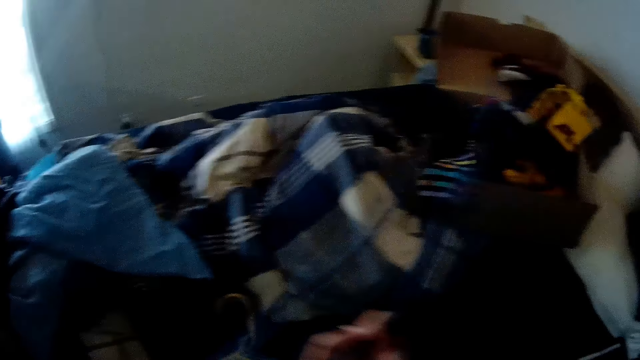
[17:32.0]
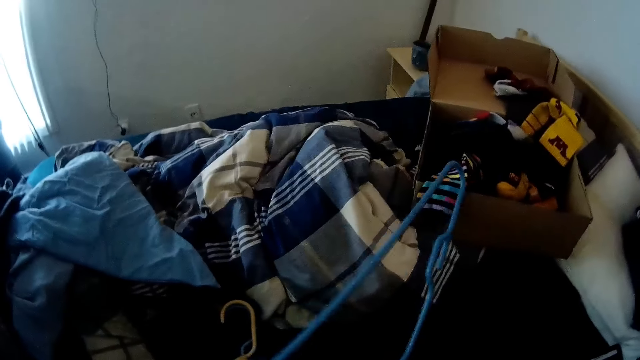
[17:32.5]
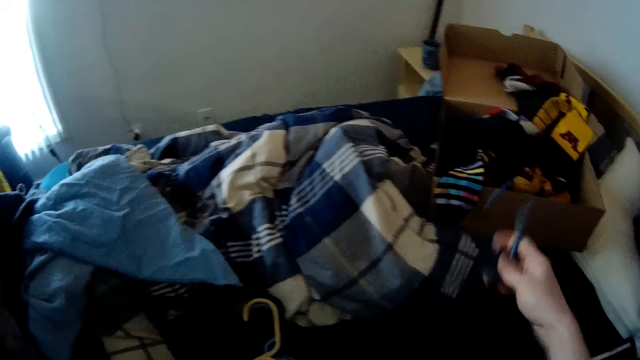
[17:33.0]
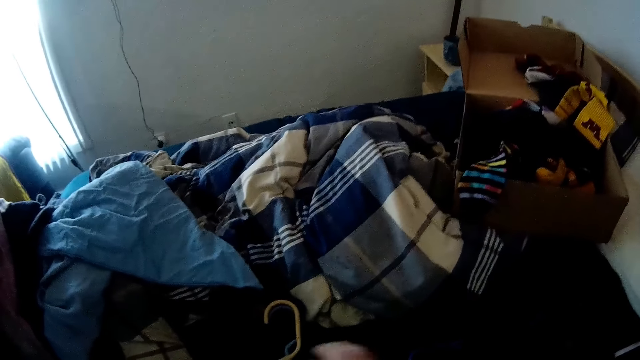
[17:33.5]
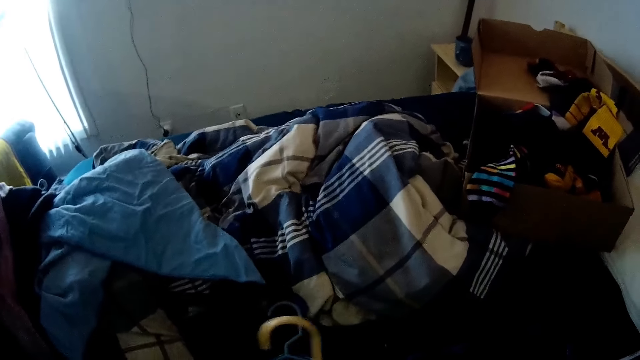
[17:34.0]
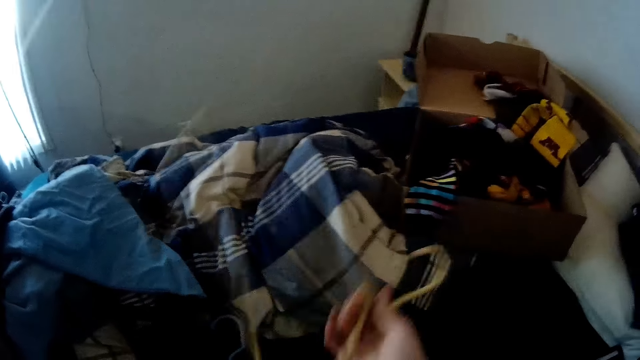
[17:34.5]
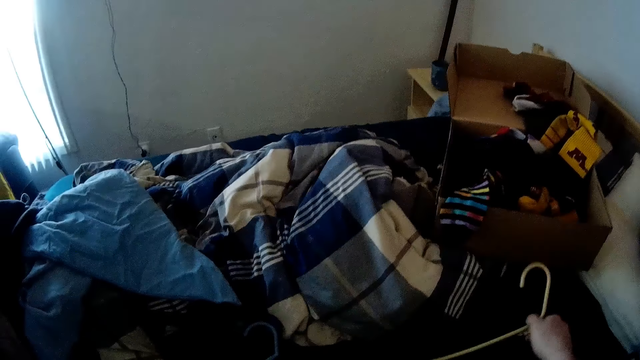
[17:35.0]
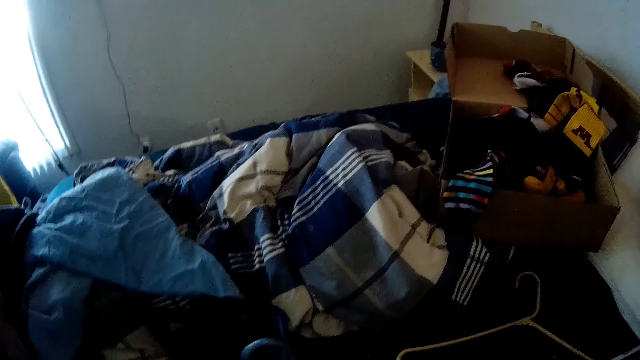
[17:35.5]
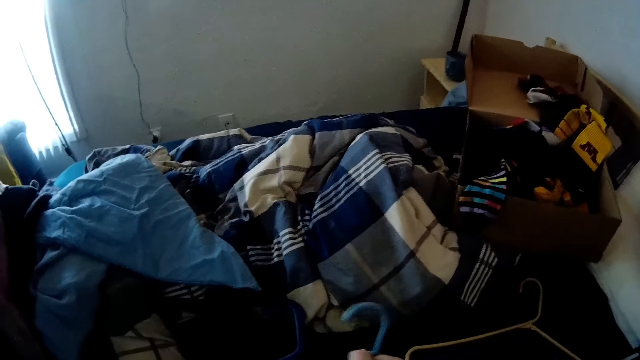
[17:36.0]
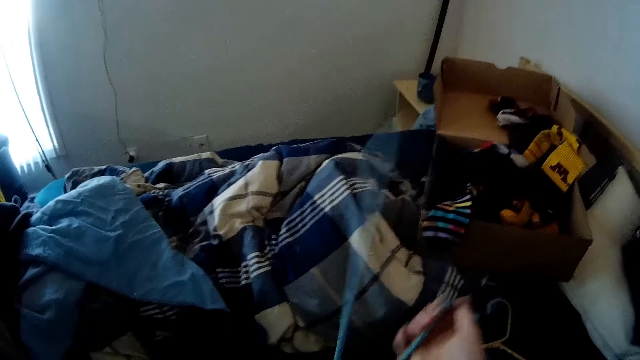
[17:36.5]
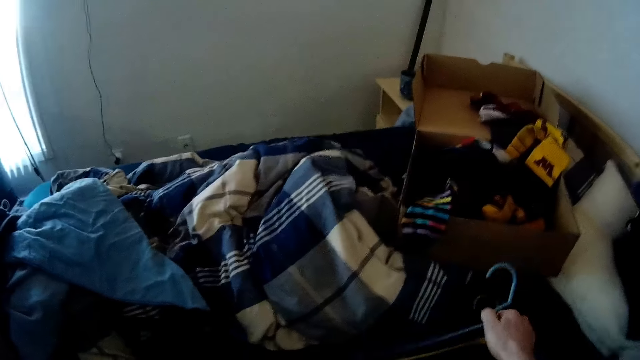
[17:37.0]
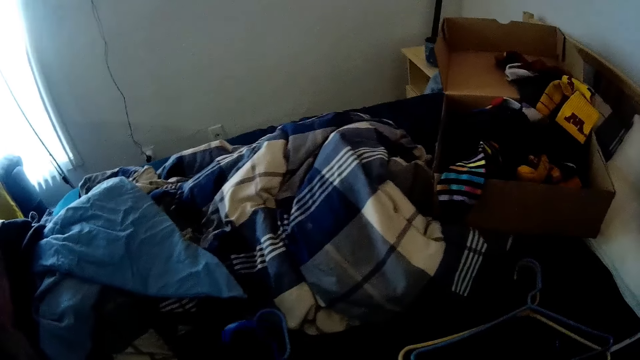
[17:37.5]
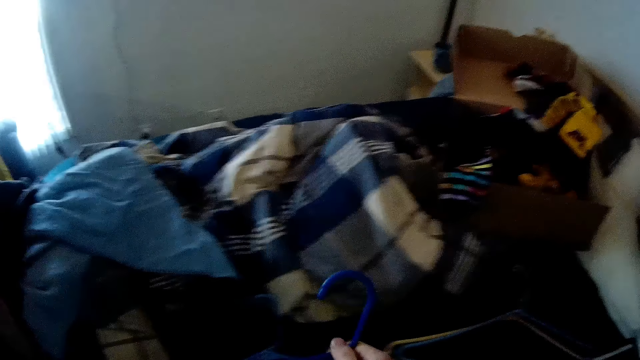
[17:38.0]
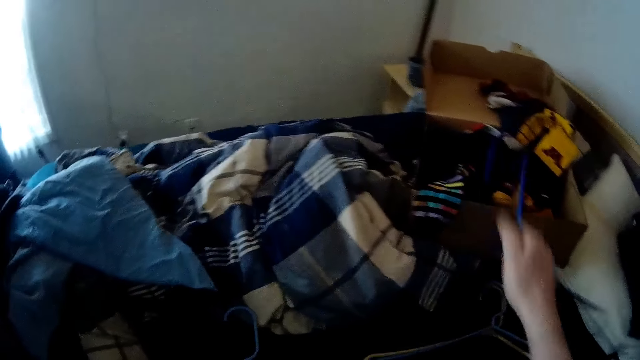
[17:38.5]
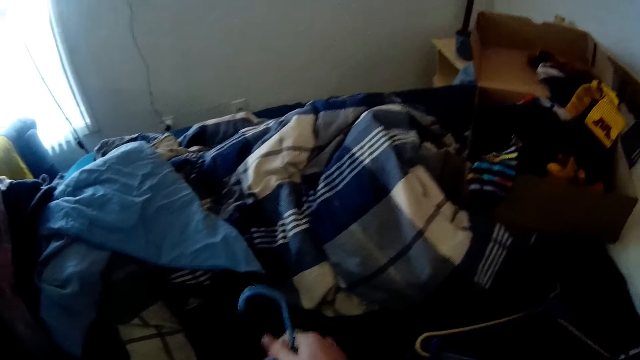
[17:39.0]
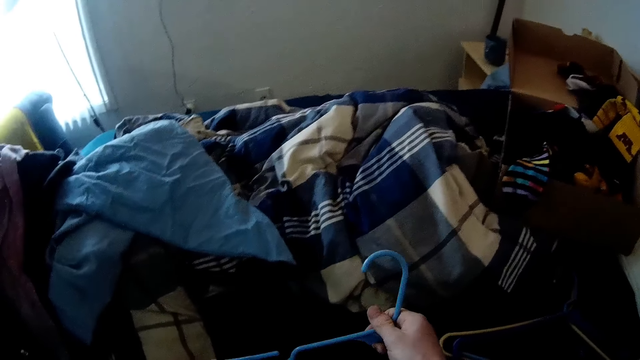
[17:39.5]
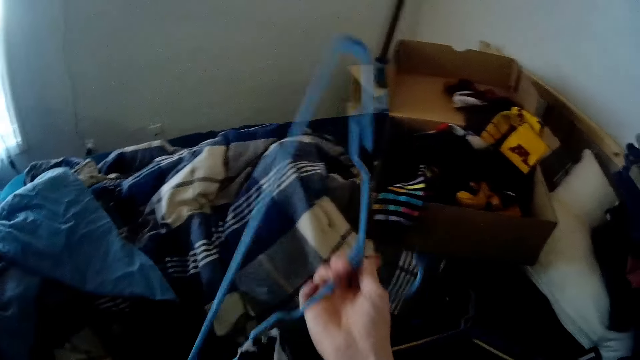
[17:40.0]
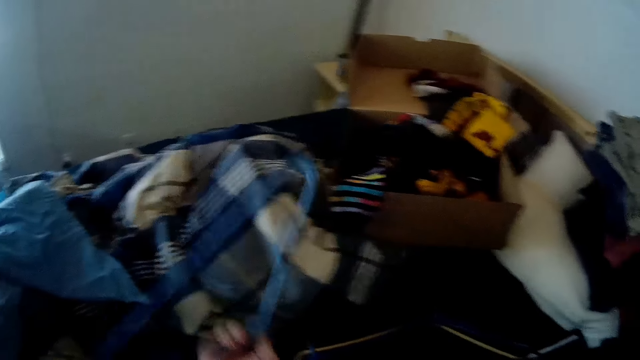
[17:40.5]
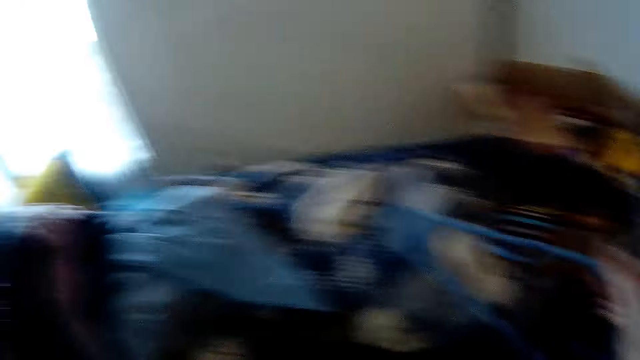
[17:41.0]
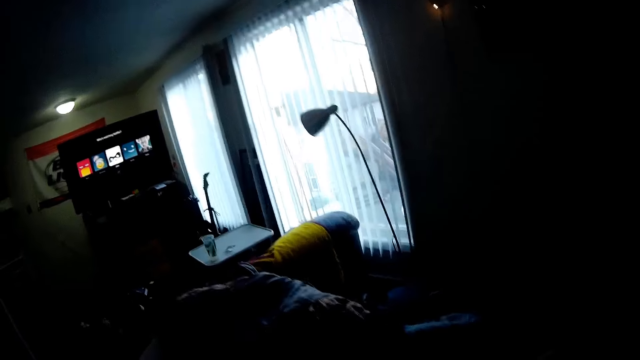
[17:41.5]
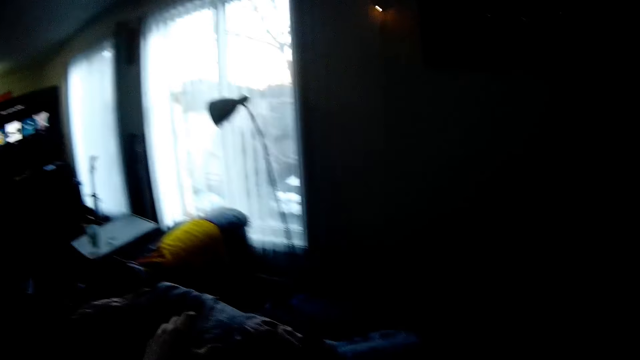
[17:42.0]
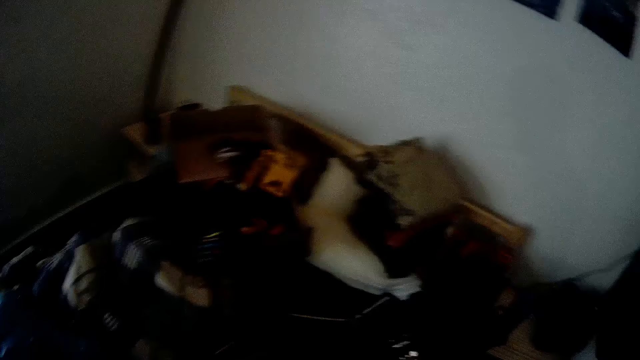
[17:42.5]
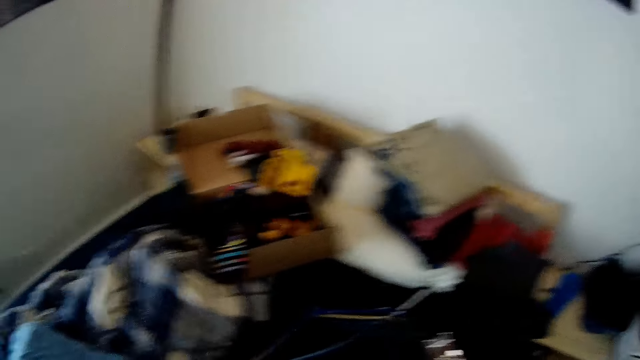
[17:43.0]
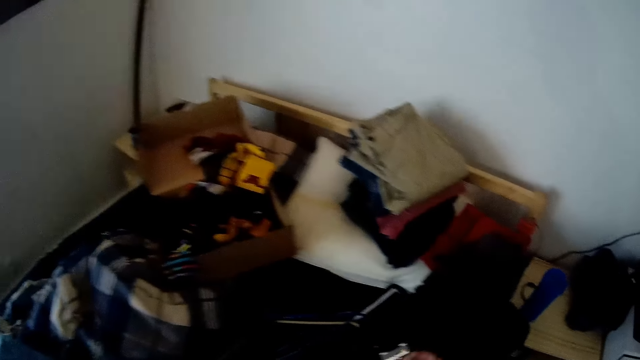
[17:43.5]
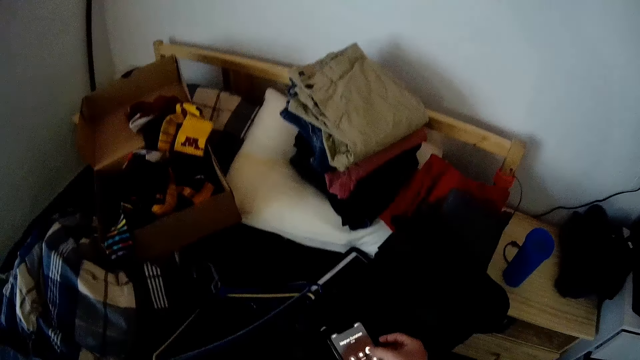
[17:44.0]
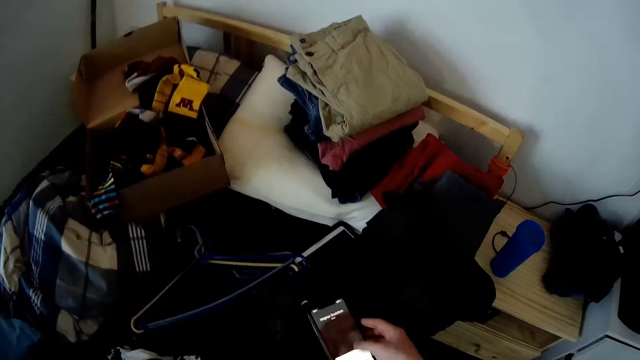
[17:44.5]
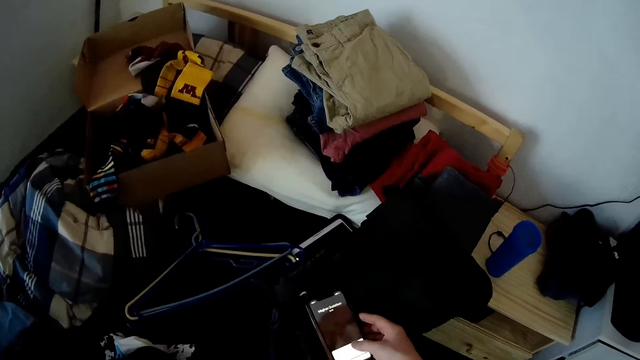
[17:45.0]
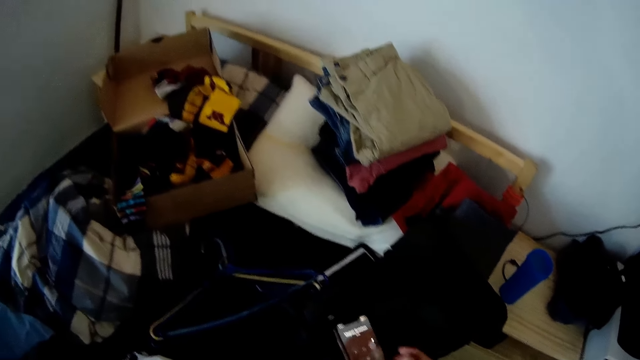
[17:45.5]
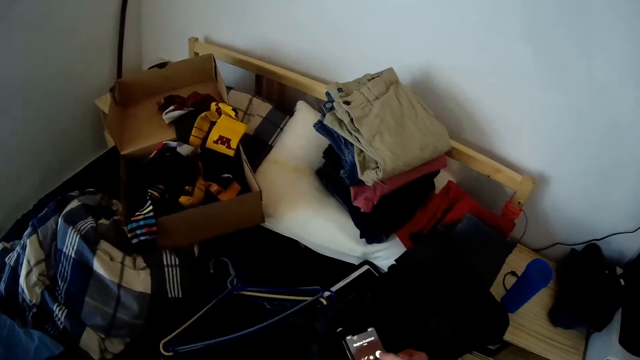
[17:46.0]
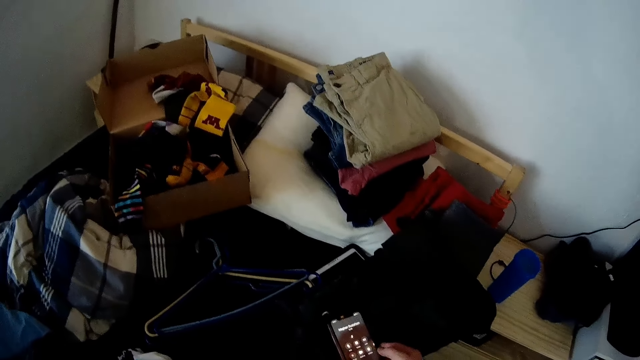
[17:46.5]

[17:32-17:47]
The camera wearer drops the second cloth hanger on the bed. He picks up a third cloth hanger on the bed with his right hand. He holds the hanger. He drops the third cloth hanger on the bed. He picks up a fourth cloth hanger on the bed with his right hand. He holds the hanger. He drops the fourth cloth hanger on the bed. He picks up a fifth cloth hanger on the bed with his right hand. He holds the hanger. He drops the fifth cloth hanger on the bed. He picks up a sixth cloth hanger on the bed with his right hand. He holds the hanger. He drops the sixth cloth hanger on the bed. He looks around the room. He operates a phone. He presses the cellphone in his right hand.

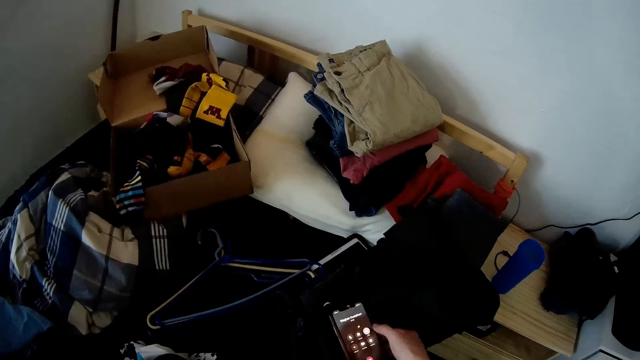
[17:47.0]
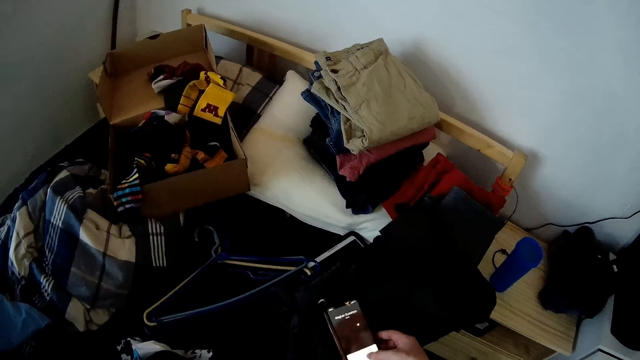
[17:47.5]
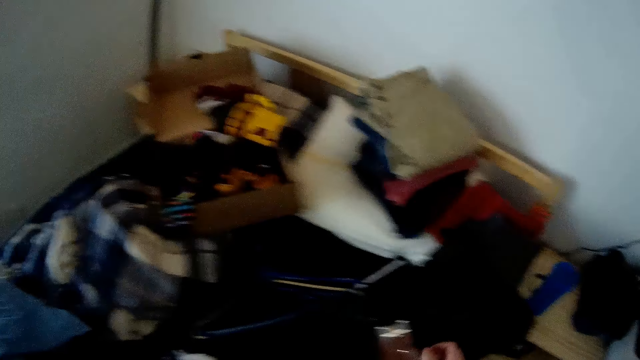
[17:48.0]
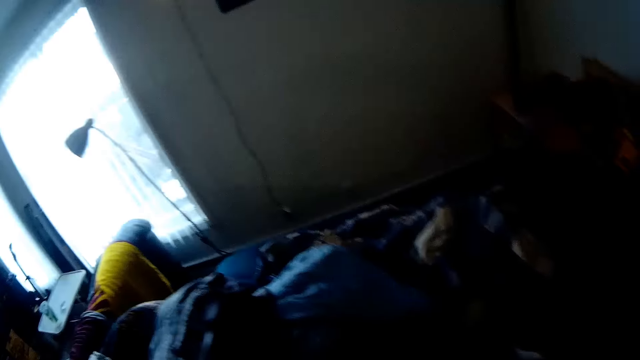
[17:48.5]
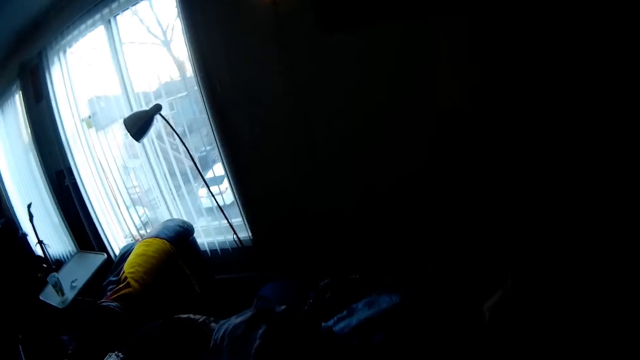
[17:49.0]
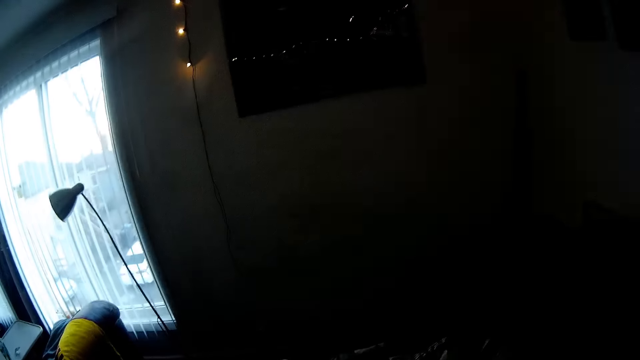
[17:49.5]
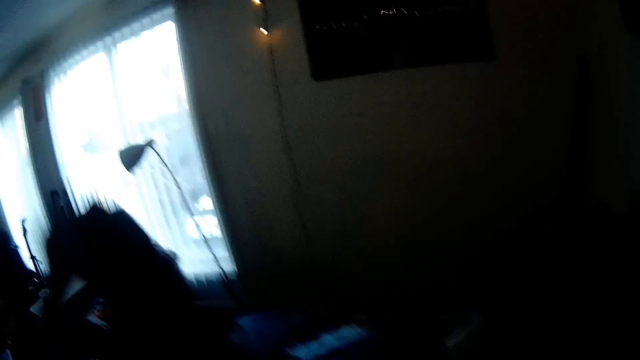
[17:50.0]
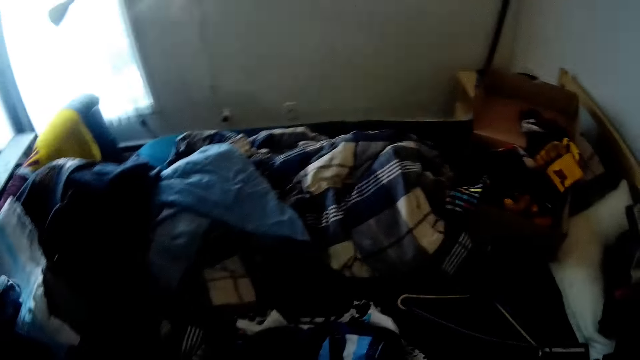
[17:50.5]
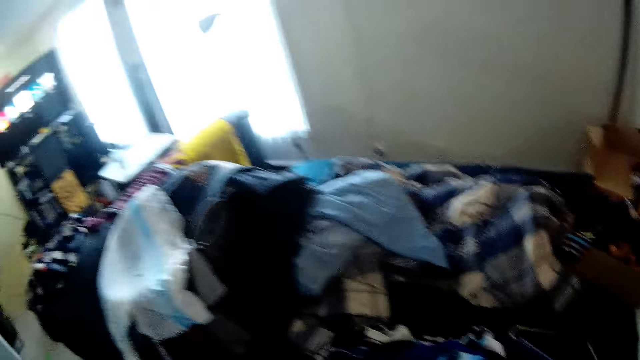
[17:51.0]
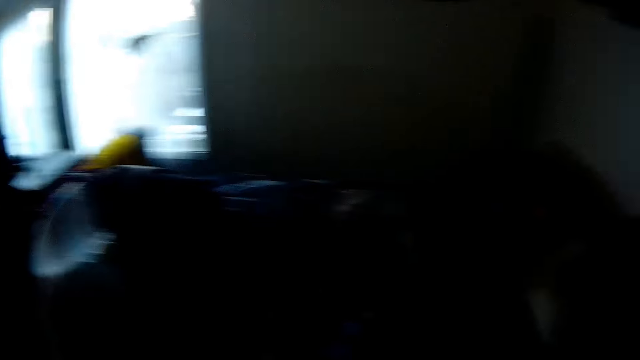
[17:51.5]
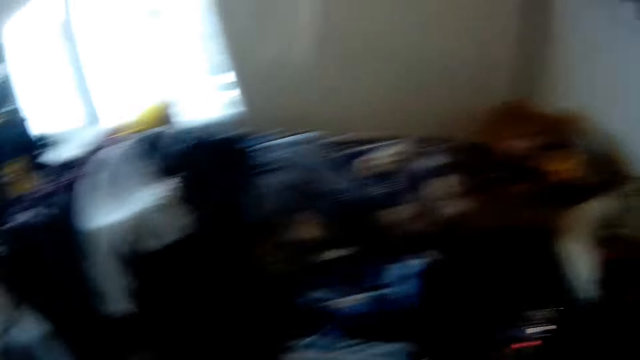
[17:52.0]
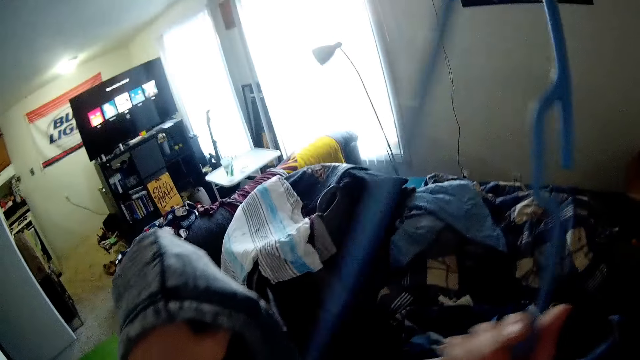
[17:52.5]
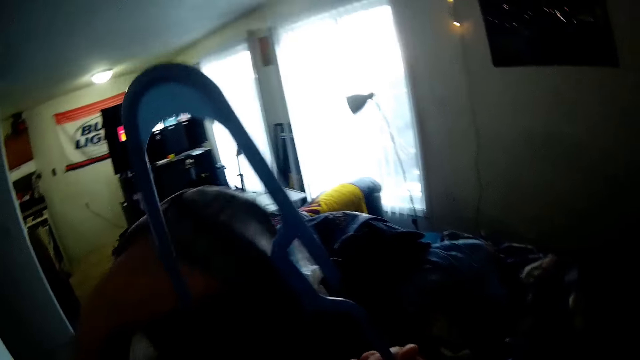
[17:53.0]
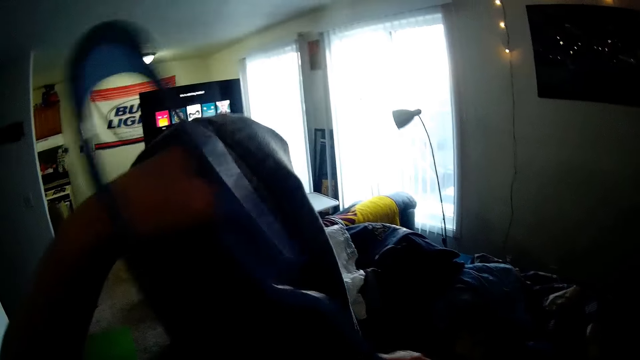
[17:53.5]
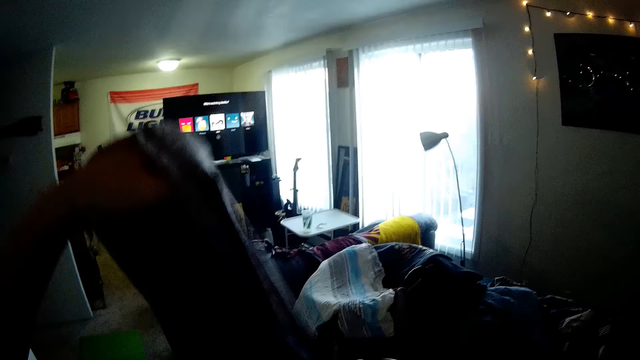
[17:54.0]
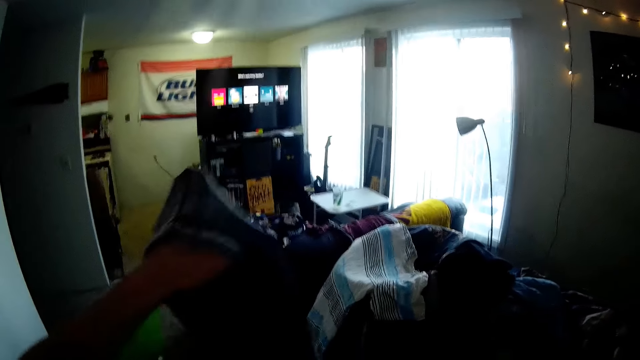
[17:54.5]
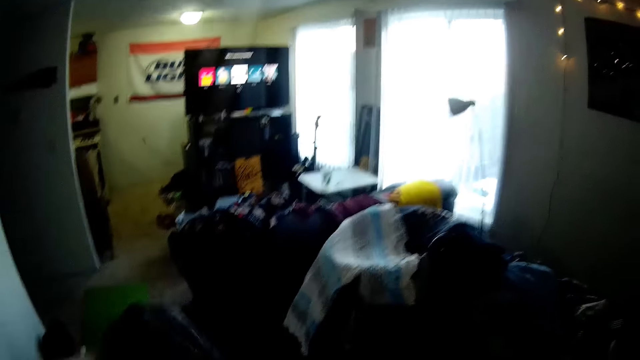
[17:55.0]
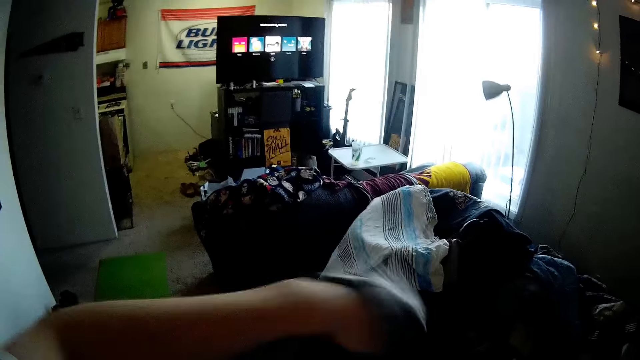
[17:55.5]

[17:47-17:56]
The camera wearer looks around a room. He picks up a cloth. He hangs a hoodie in his left hand on a cloth hanger in his right hand.
